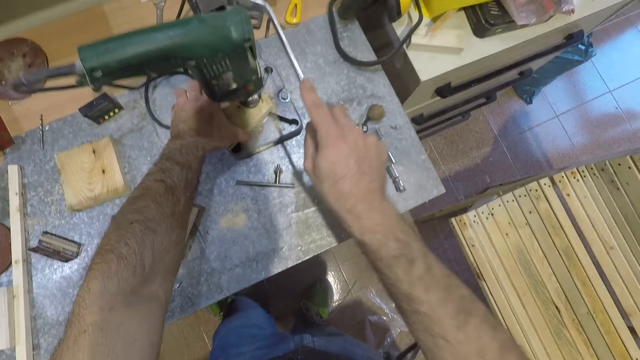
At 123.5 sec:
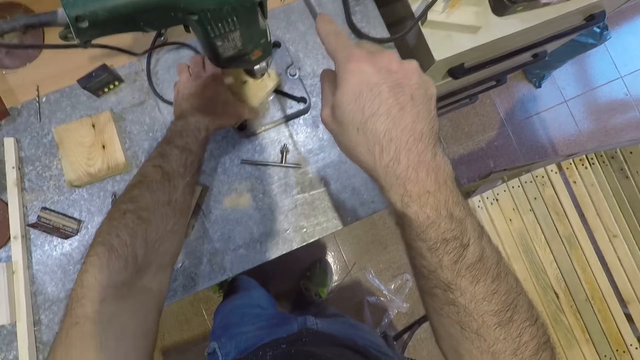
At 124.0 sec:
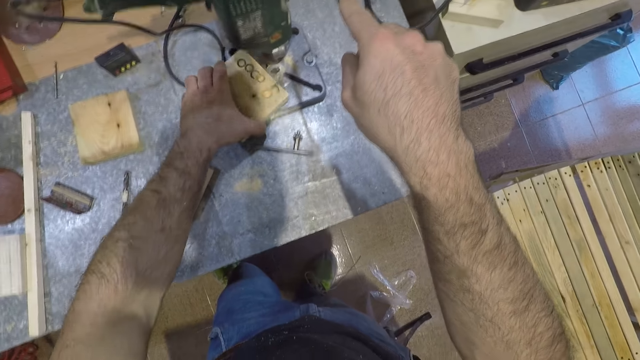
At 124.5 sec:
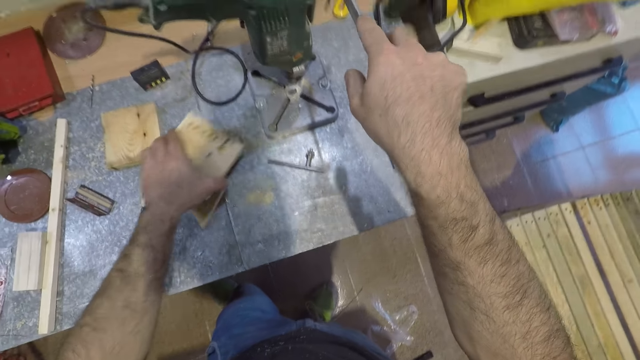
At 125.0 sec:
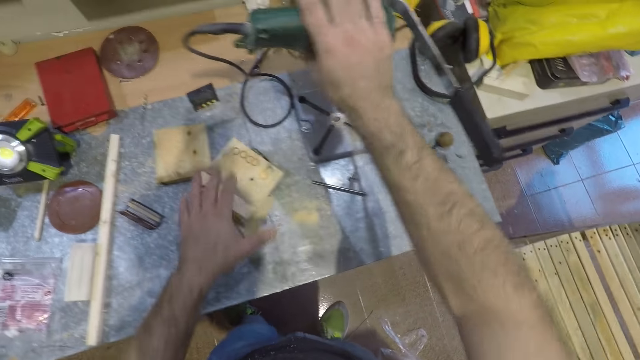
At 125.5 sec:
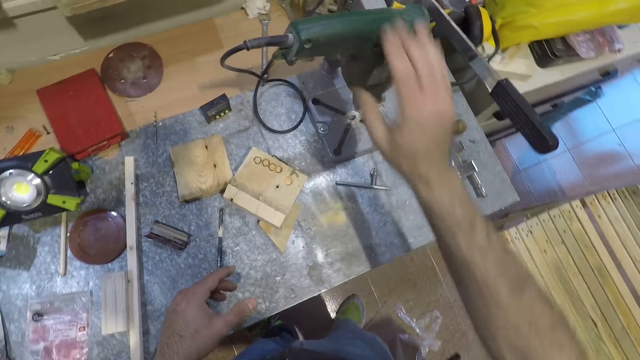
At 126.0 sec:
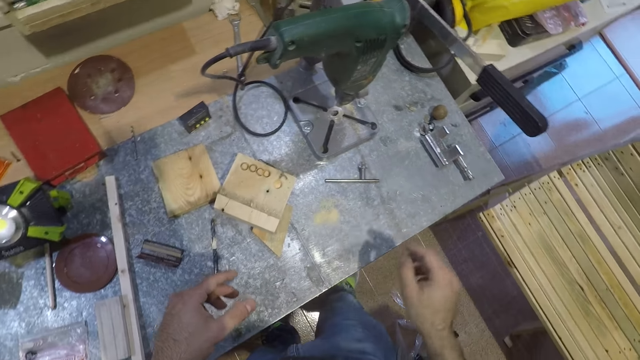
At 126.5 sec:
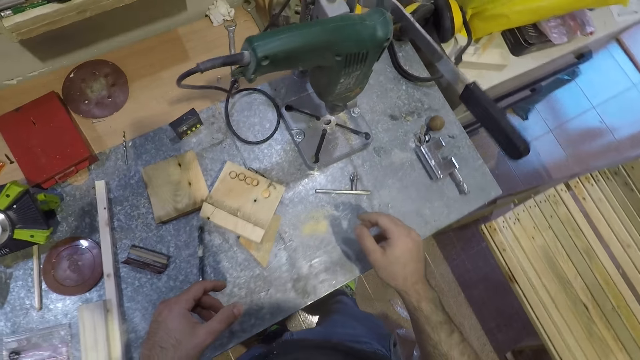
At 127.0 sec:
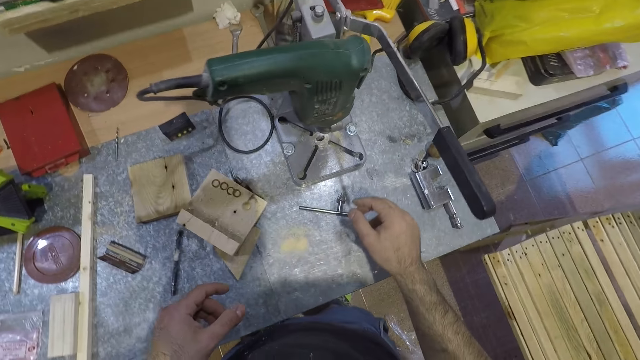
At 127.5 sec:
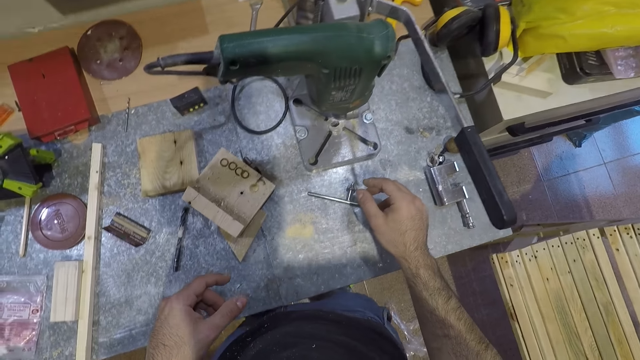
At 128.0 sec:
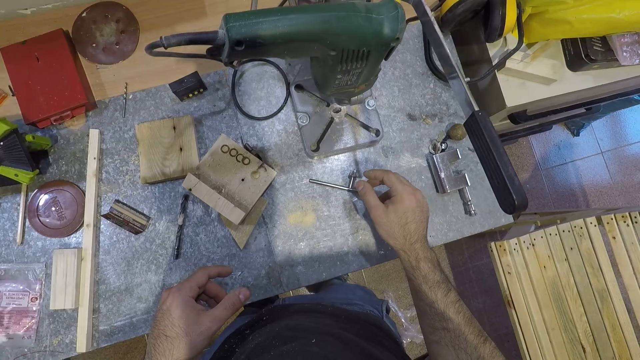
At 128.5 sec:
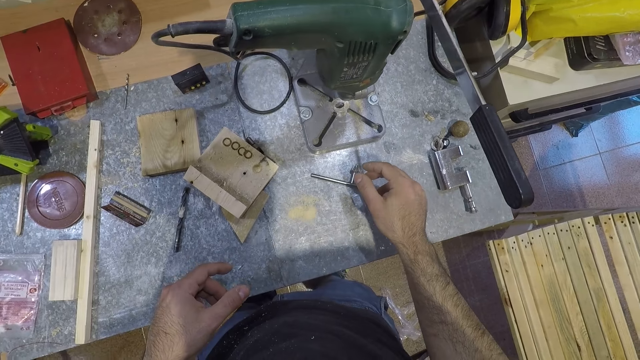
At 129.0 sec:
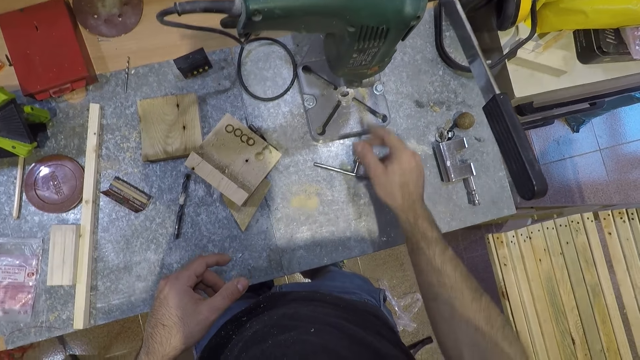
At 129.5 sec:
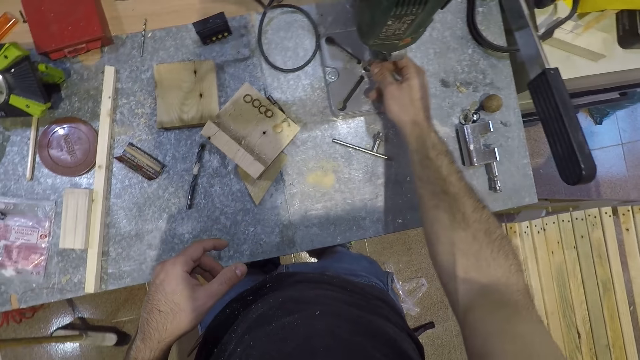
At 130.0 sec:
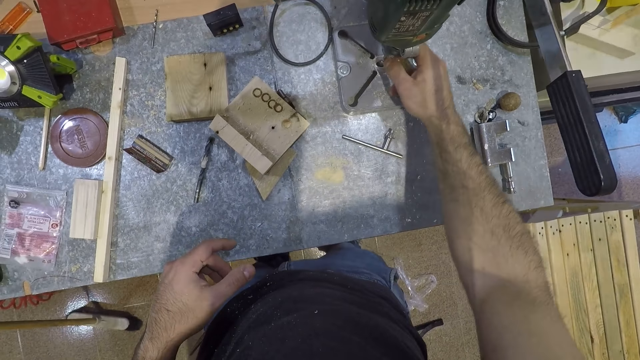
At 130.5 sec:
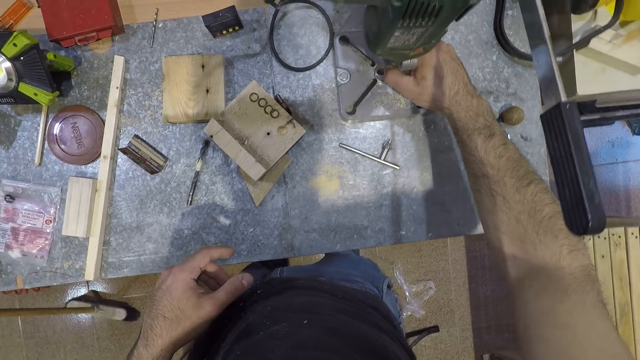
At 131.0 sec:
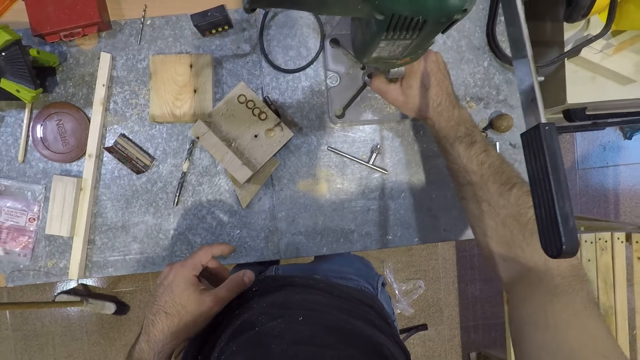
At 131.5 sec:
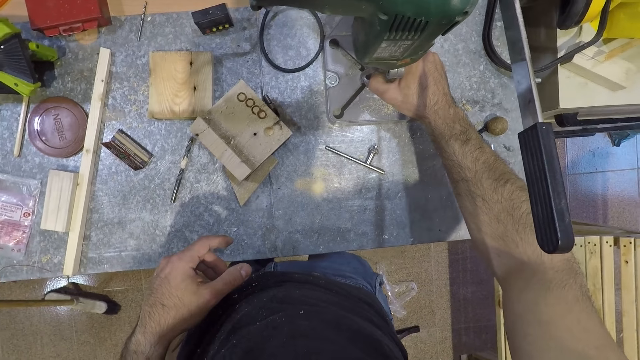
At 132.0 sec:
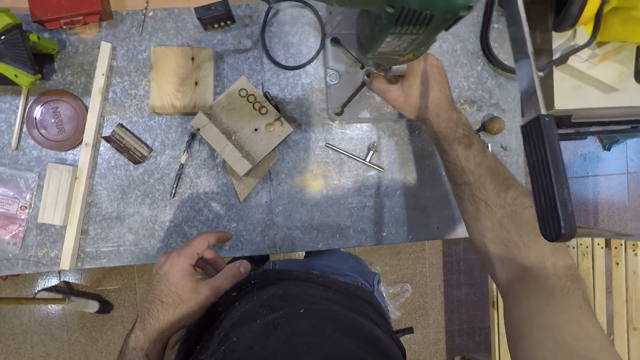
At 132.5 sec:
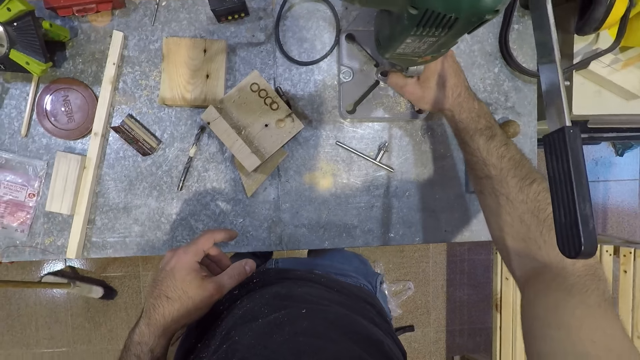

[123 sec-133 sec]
The camera wearer lifts up the operating handle. He removes the piece of wood under the mortising machine with his left hand. He removes his right hand from the operating handle. He touches the jigsaw. He turns off the mortising machine. He moves his hands. He pulls the chuck with his right hand. He fixes the jigsaw.

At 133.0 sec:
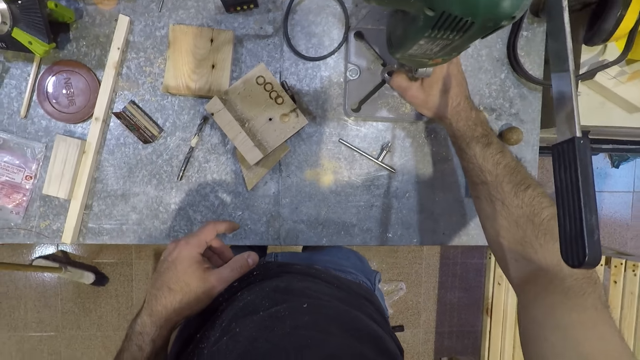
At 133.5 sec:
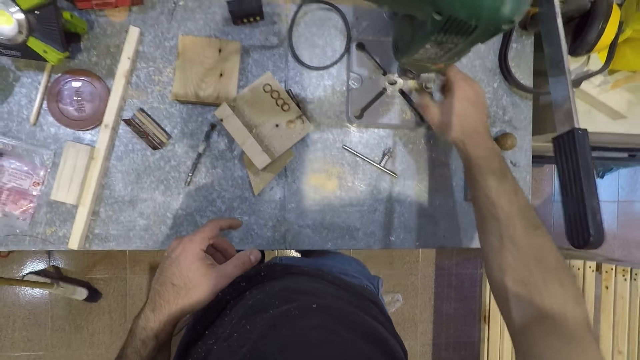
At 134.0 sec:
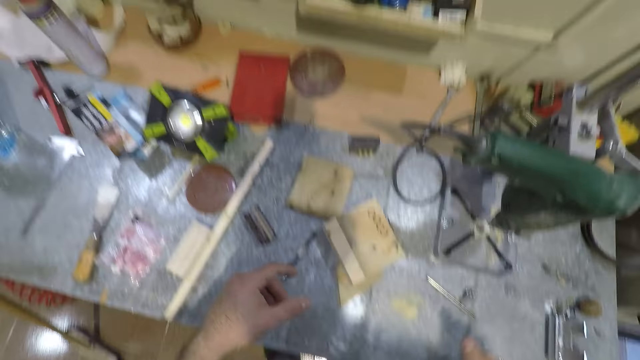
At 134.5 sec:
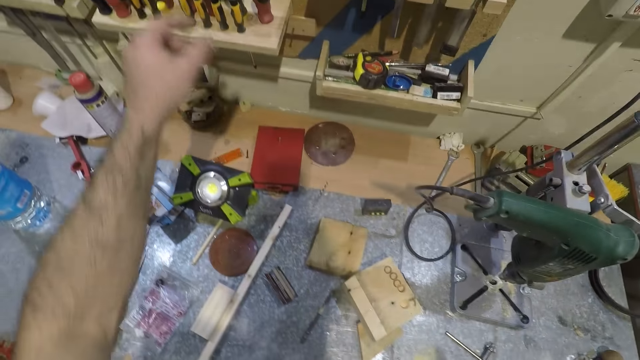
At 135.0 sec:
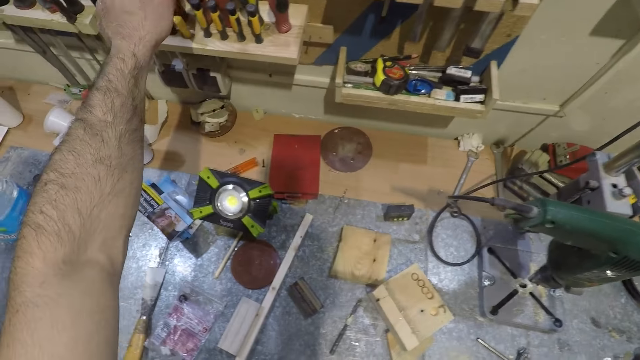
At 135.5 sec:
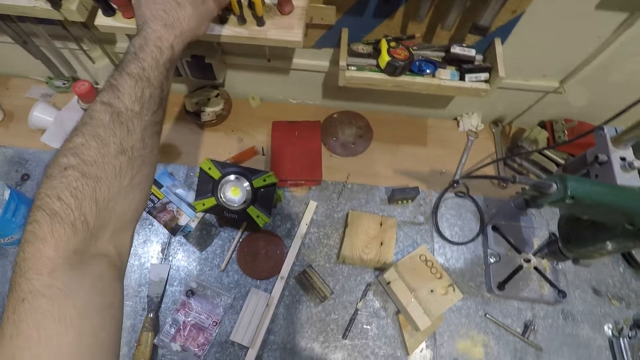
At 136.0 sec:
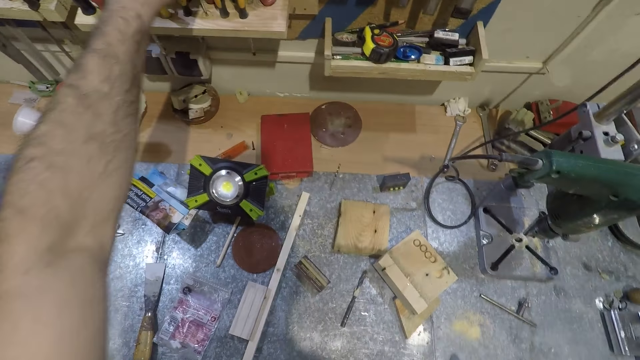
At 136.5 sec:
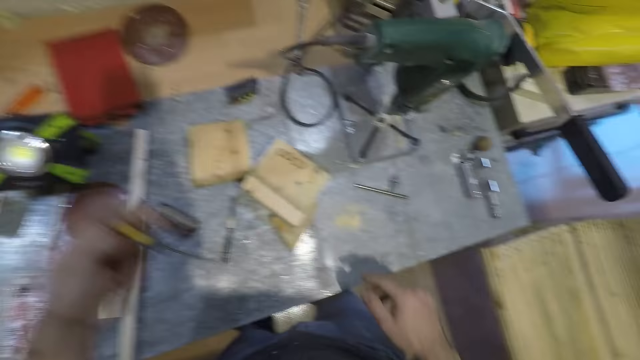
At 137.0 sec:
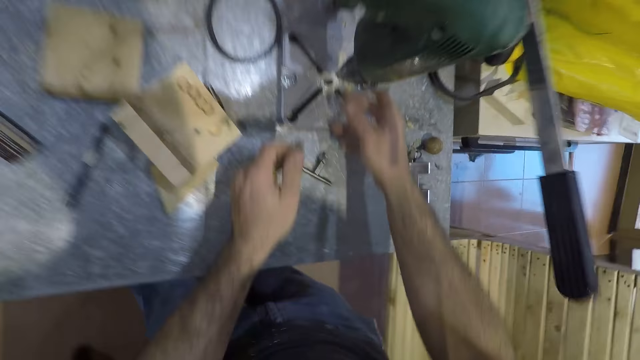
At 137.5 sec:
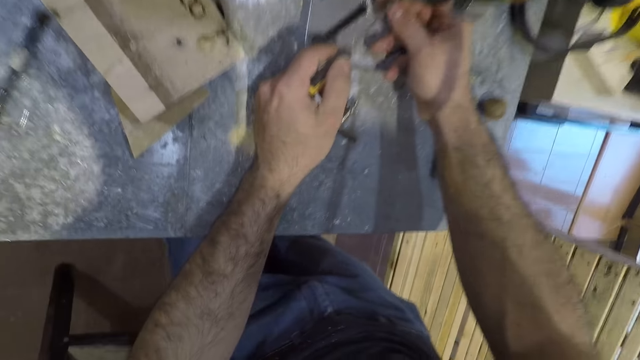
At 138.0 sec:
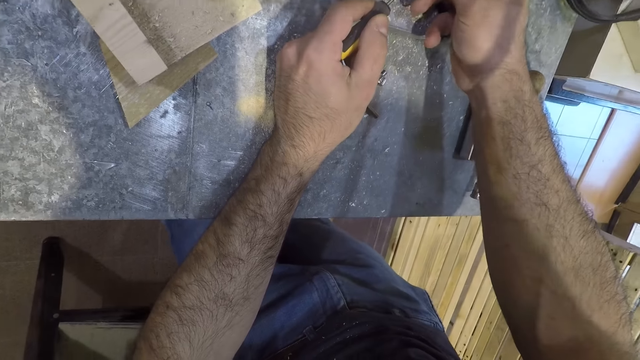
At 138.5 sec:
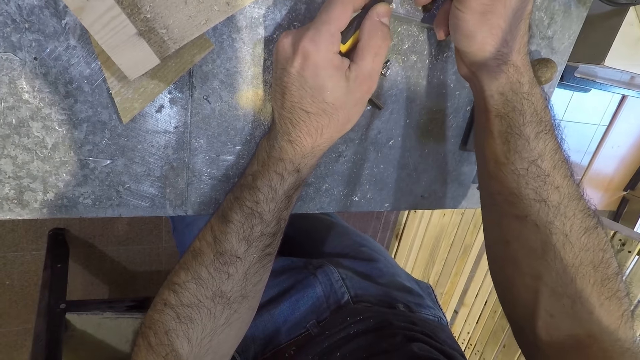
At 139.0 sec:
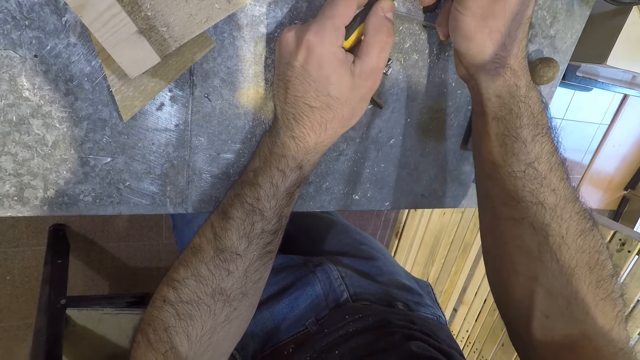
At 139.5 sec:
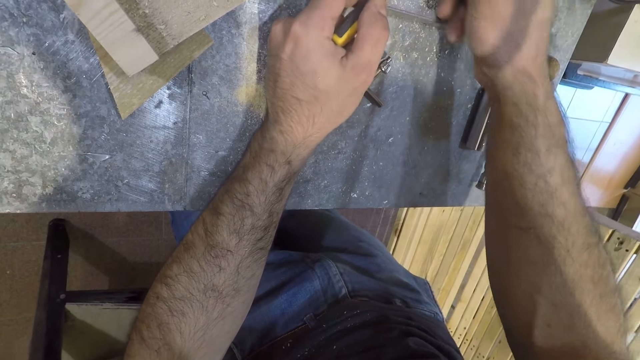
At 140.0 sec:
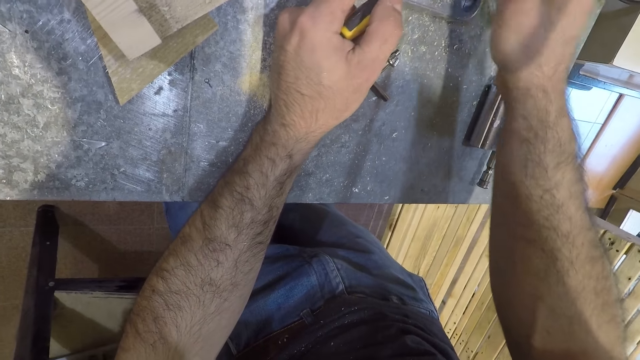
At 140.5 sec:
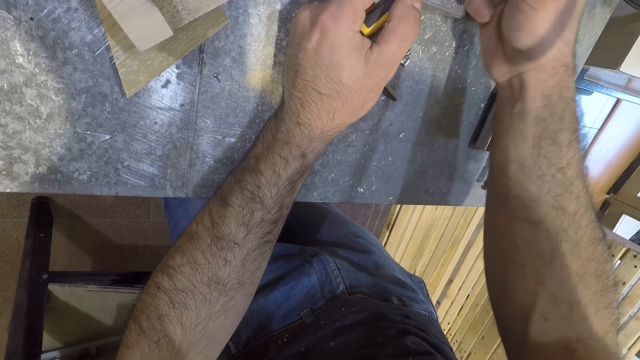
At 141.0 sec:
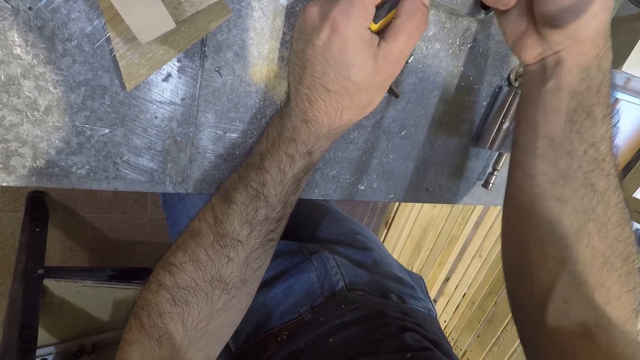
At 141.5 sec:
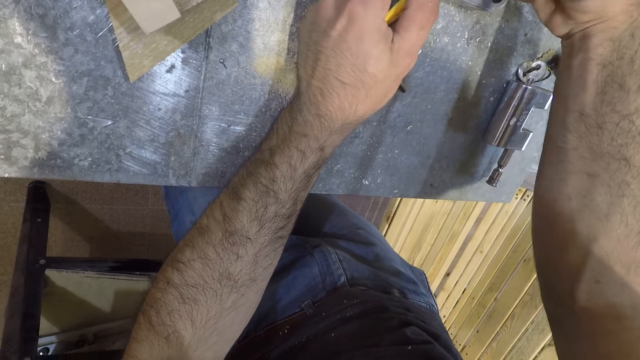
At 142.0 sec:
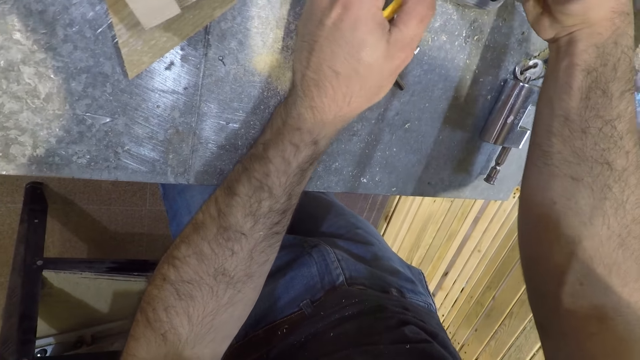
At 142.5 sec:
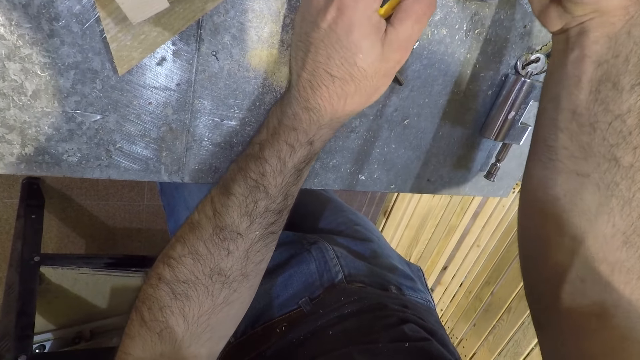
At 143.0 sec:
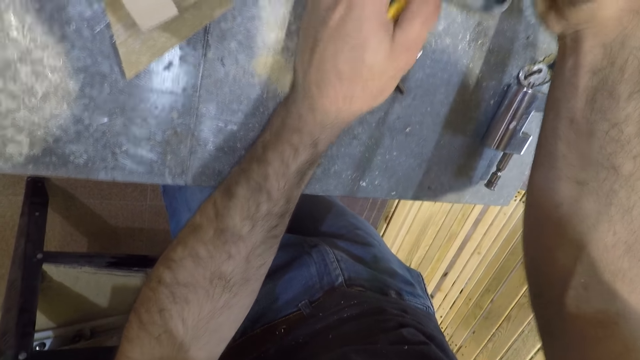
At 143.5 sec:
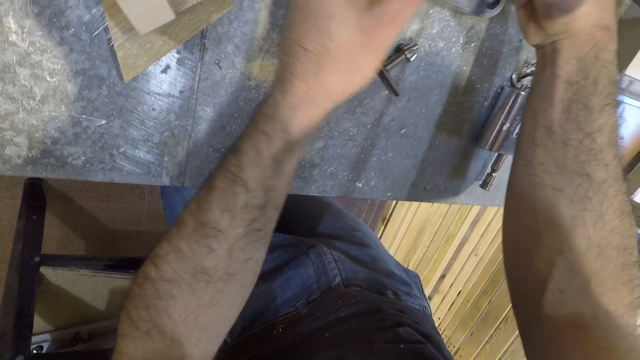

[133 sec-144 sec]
The camera wearer moves his hands. He removes a screwdriver from a screwdriver holder with his left hand. He moves the screwdriver towards the chuck of the mortising machine. He holds the chuck with his right hand. He fixes the jigsaw. He uses the screwdriver on the mortising machine.
